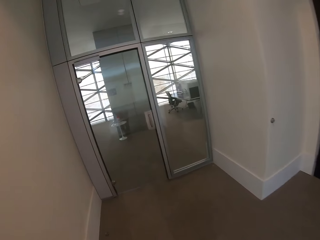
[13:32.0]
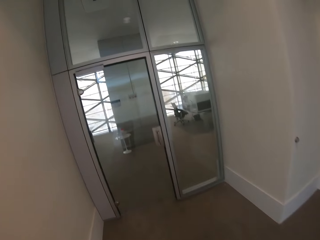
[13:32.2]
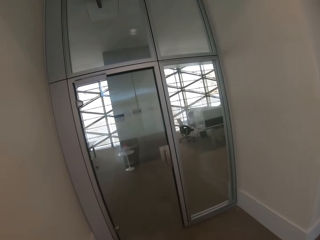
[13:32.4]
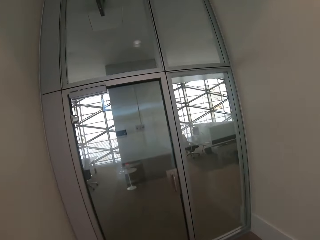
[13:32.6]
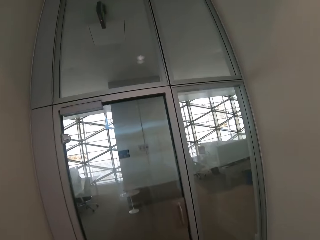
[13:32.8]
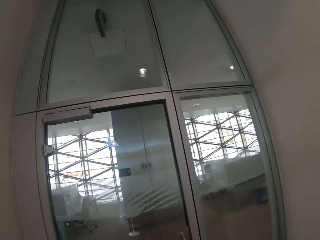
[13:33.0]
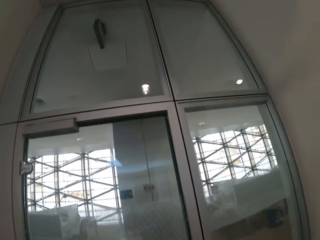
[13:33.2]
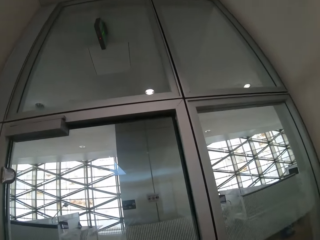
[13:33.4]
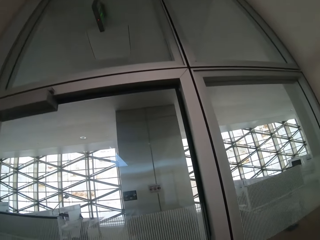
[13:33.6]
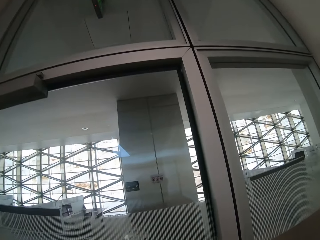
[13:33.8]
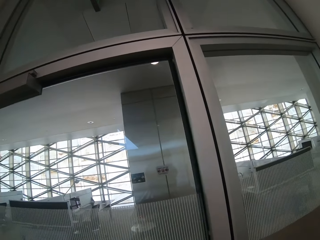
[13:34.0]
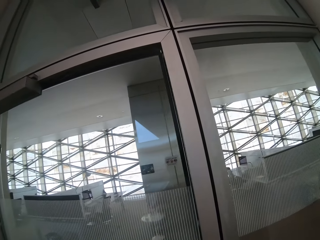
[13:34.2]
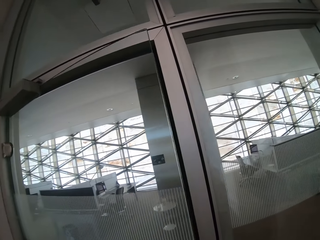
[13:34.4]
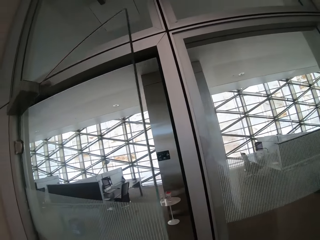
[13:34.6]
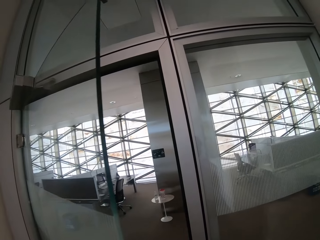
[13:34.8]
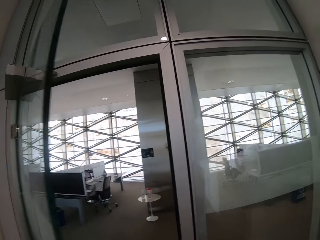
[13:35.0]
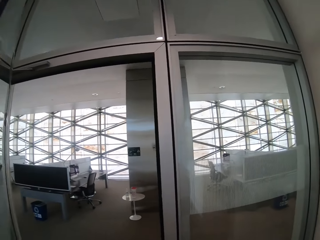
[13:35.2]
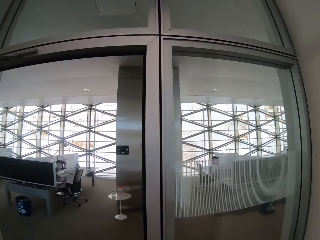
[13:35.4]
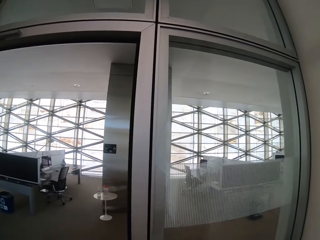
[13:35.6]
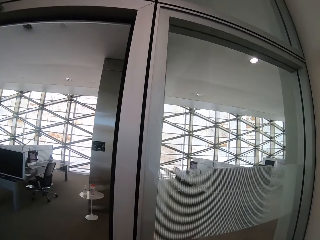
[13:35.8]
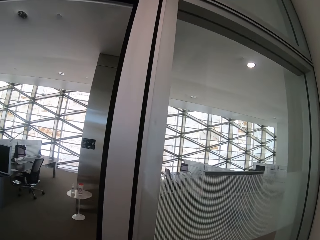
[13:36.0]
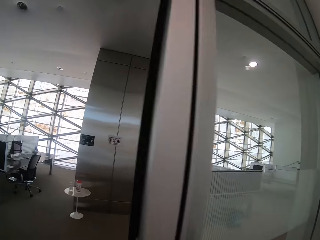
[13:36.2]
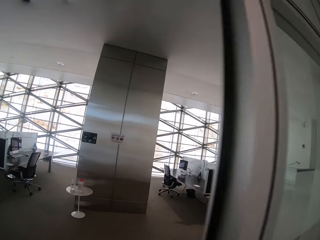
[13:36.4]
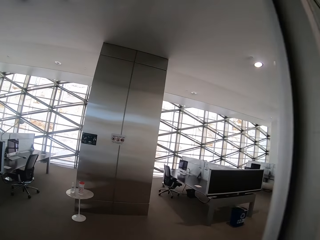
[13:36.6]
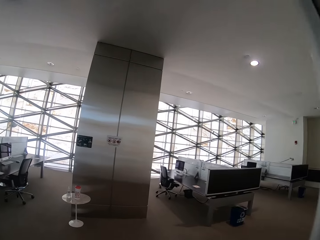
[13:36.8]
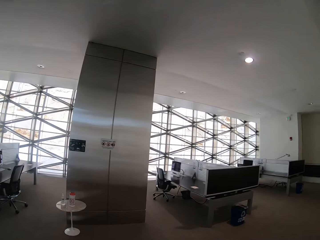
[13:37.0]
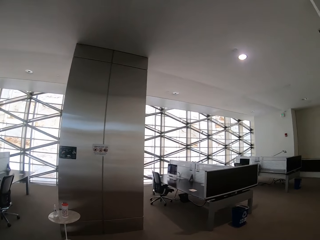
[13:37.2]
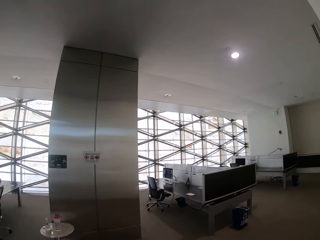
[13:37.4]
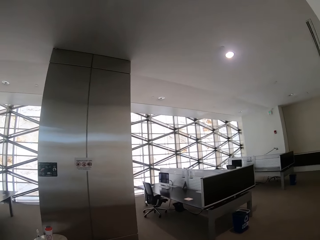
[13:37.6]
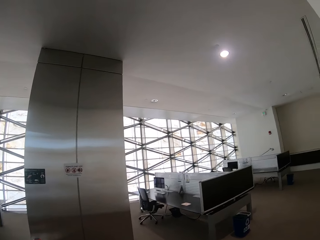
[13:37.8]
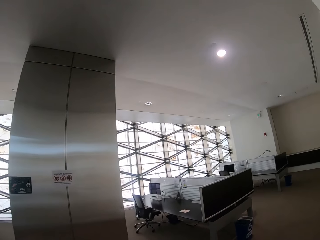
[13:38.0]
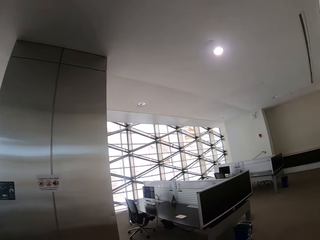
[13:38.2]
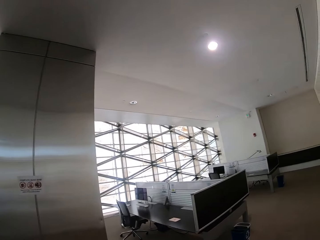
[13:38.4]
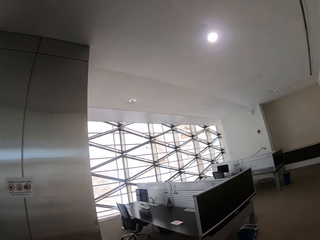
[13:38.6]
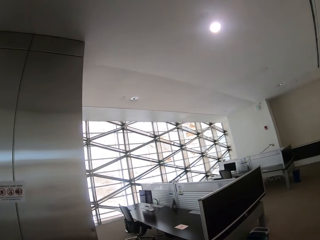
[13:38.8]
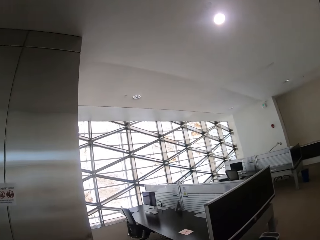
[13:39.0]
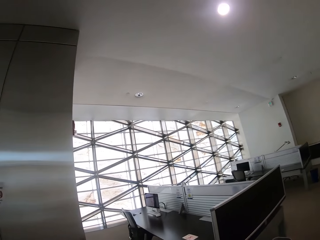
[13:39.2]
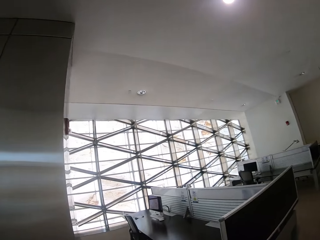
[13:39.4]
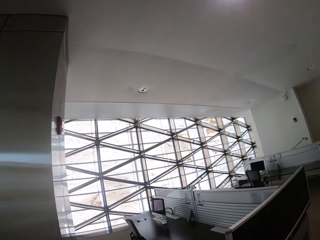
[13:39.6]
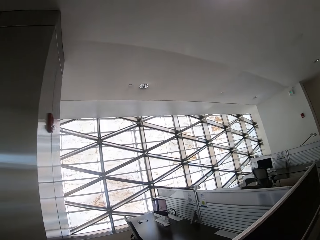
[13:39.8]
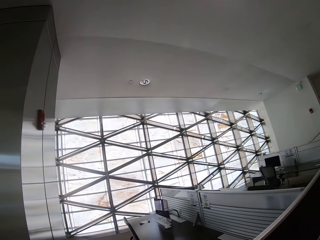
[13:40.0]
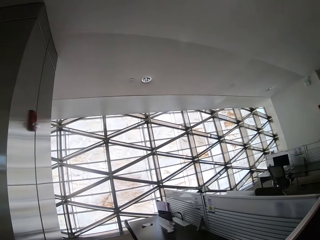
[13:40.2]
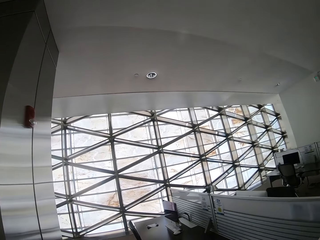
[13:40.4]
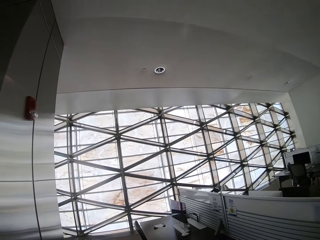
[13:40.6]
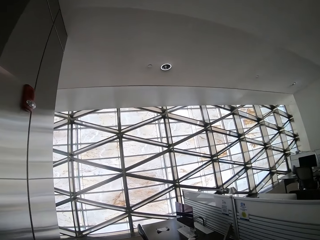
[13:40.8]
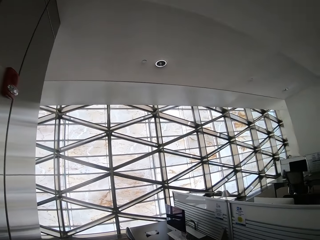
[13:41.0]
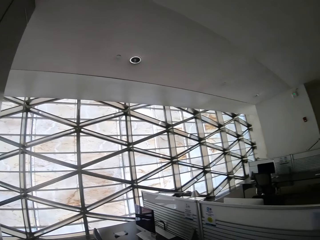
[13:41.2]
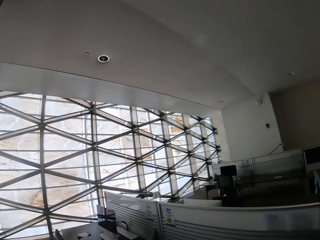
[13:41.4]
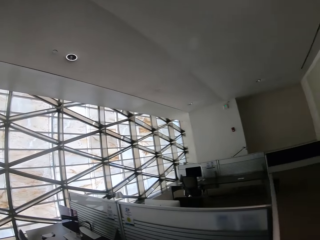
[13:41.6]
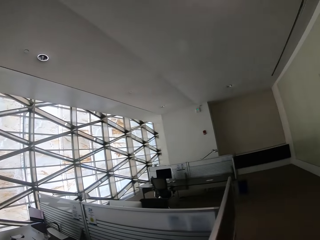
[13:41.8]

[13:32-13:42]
The camera wearer opens the door. They pull the door. They walk.

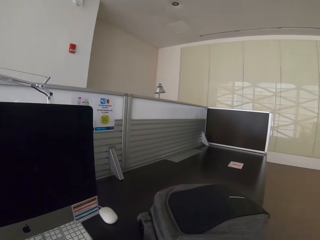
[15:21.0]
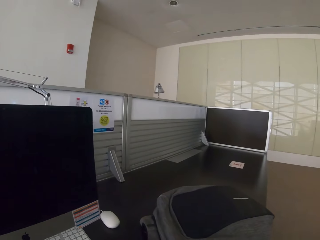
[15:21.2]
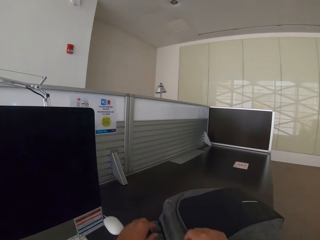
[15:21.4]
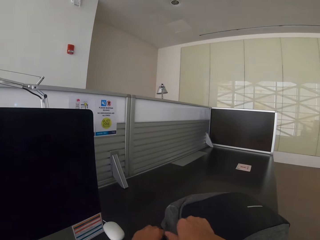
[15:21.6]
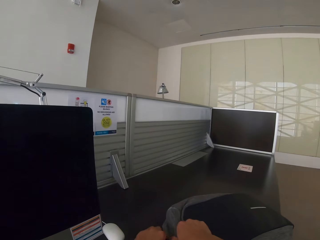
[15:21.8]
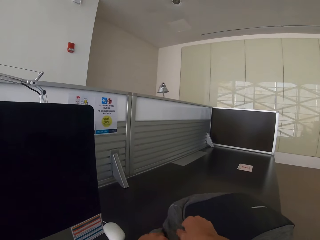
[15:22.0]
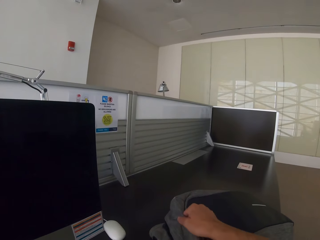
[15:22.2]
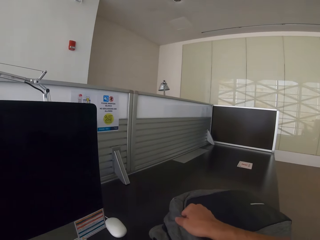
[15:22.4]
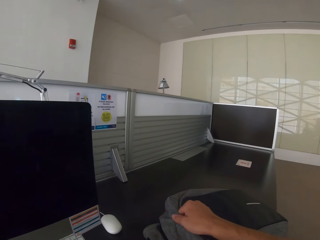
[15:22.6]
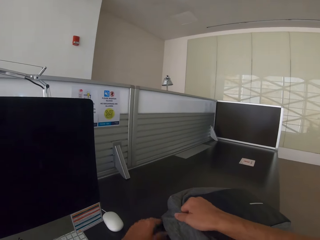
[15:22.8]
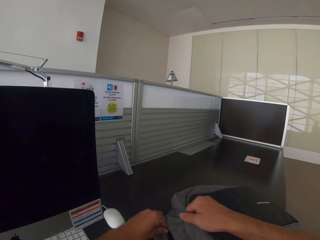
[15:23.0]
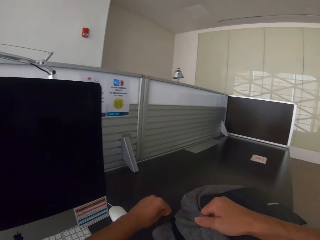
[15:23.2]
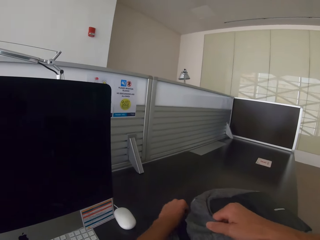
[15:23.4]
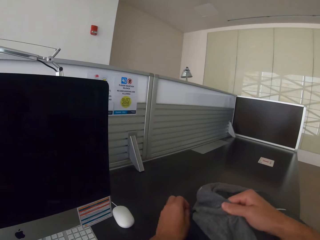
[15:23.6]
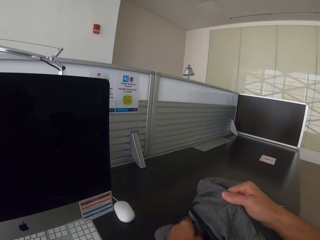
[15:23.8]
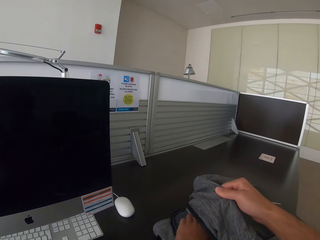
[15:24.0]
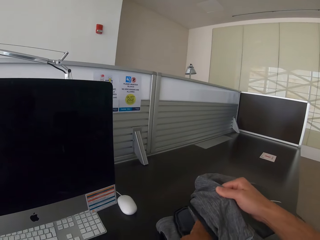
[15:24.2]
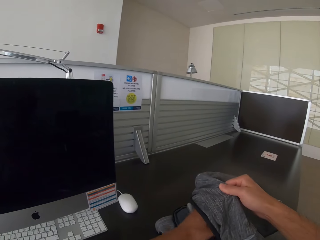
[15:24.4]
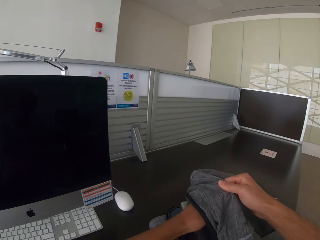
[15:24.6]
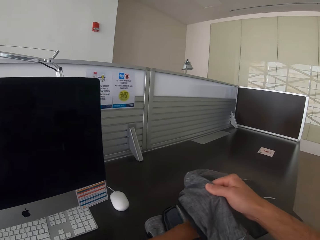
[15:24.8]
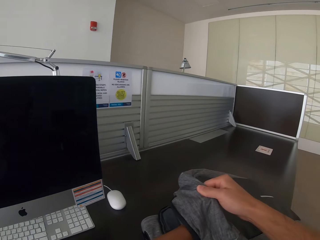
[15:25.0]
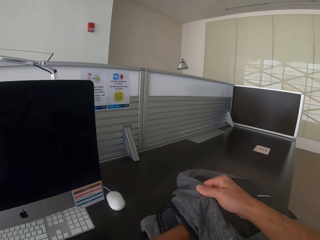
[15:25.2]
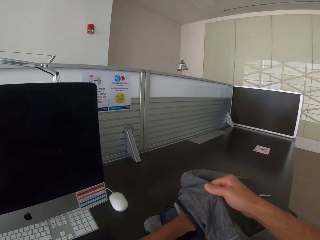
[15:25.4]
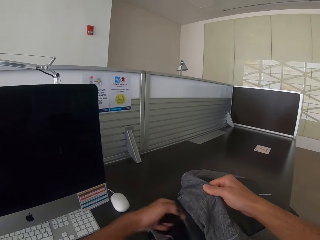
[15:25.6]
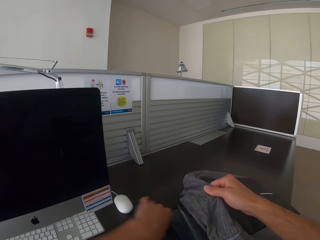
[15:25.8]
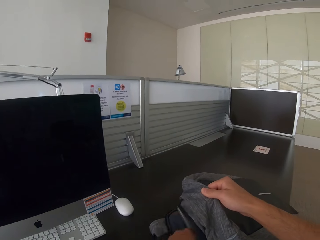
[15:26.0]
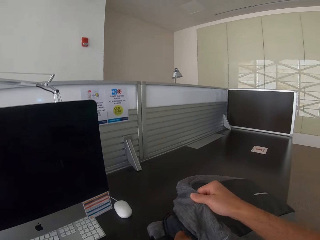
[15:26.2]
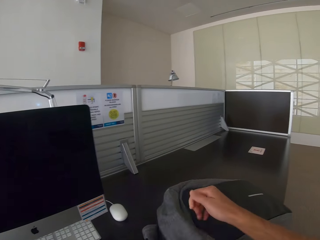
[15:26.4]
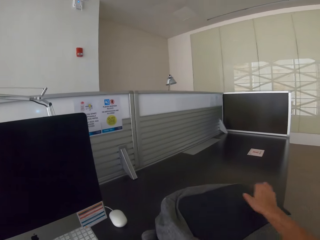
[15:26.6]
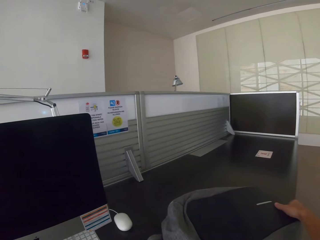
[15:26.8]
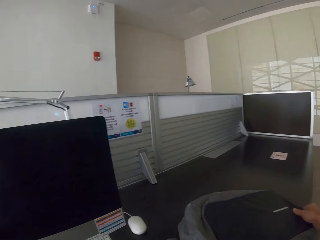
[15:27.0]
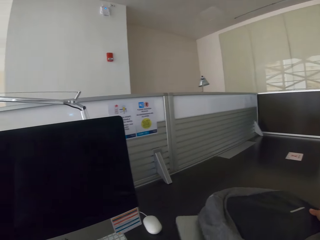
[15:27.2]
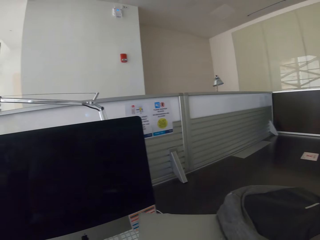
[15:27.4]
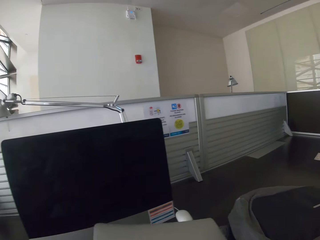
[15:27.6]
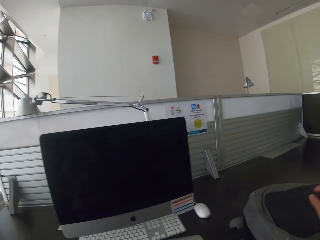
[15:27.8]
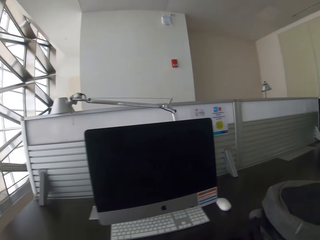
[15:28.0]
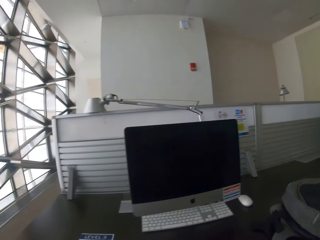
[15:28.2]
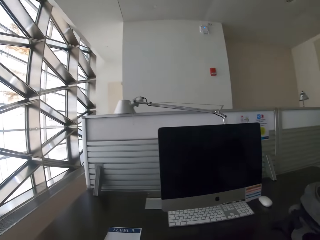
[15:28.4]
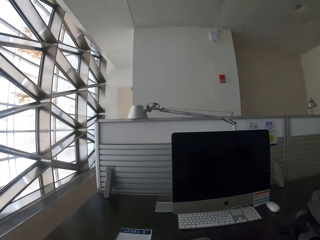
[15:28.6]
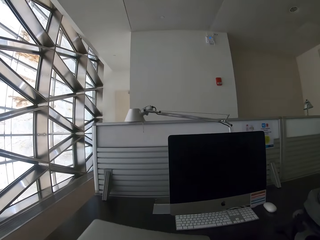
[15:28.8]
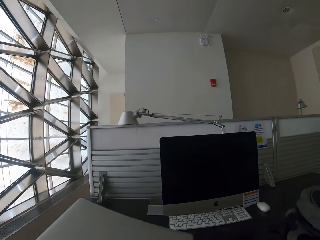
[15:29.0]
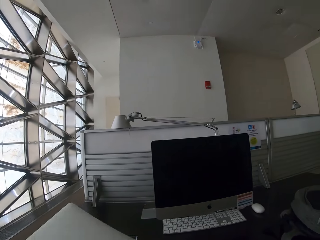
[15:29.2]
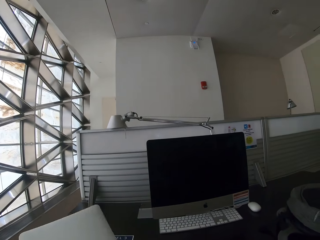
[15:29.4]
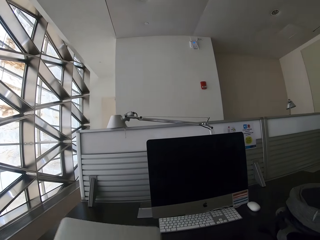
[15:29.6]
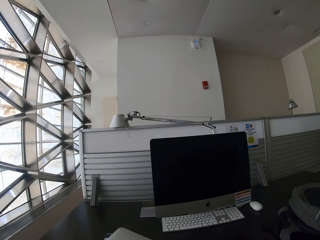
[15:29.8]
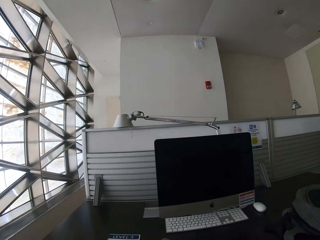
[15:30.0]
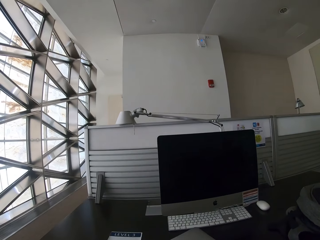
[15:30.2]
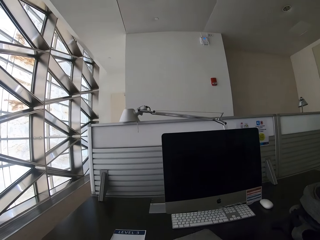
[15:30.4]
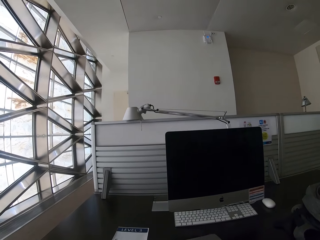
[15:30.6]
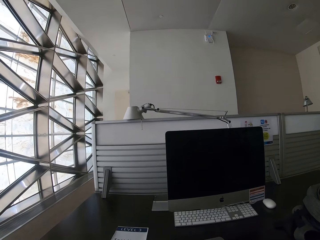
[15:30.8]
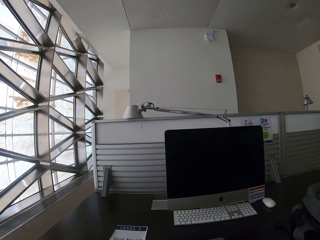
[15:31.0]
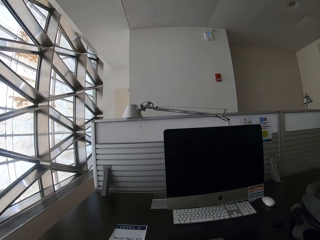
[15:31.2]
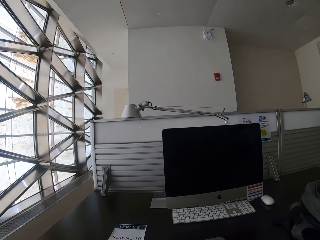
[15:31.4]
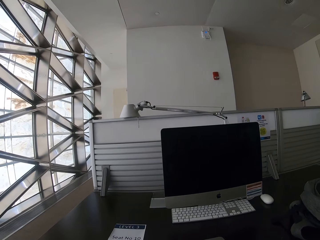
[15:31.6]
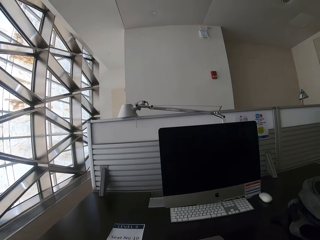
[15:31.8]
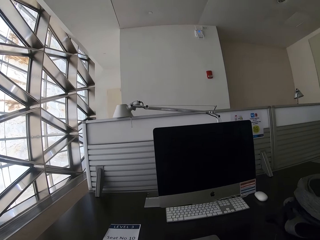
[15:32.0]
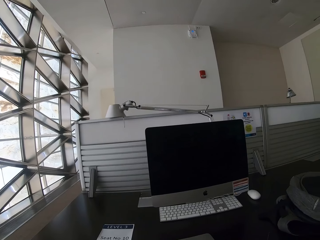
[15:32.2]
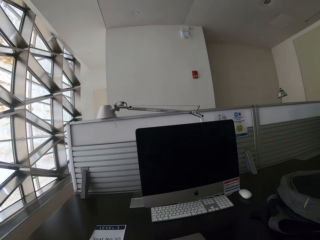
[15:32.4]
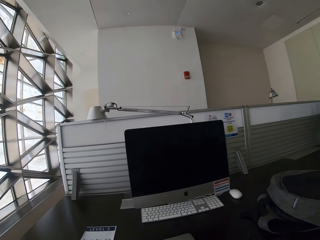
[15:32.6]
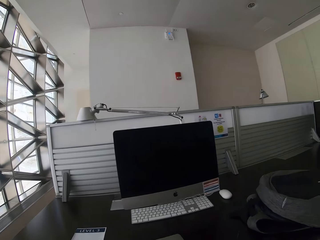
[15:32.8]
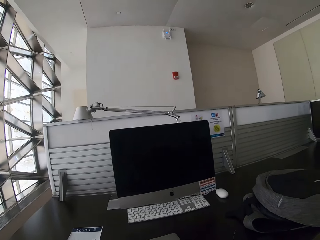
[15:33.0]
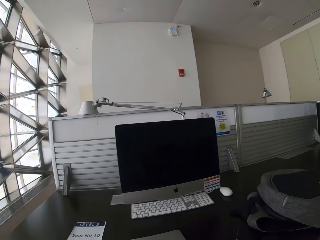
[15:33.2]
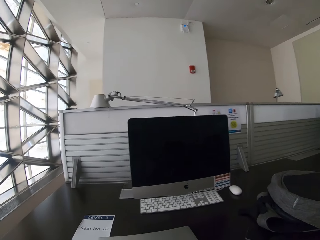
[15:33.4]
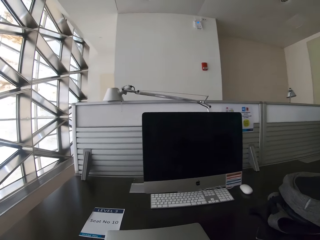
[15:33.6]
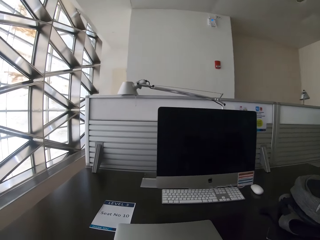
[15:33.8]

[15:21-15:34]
The camera wearer opens the bag. They remove the laptop from the bag. They put the laptop on the table.
